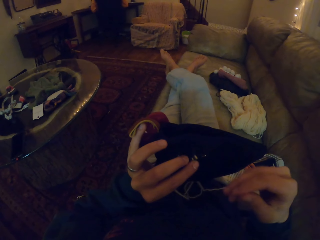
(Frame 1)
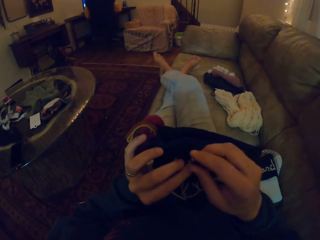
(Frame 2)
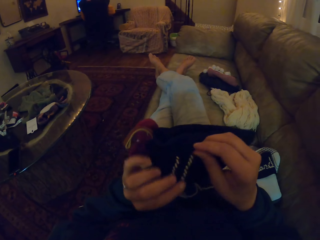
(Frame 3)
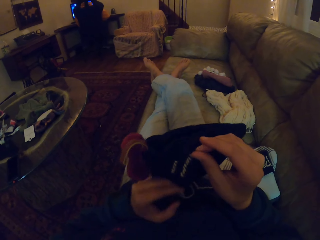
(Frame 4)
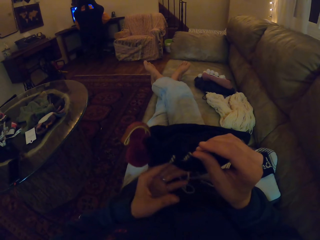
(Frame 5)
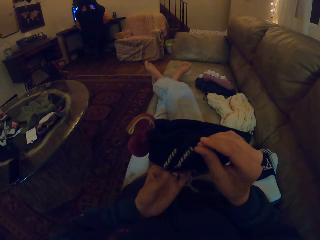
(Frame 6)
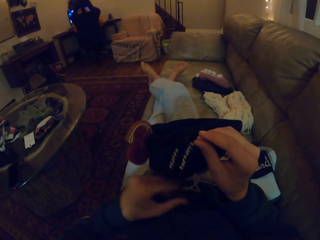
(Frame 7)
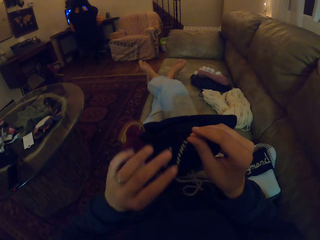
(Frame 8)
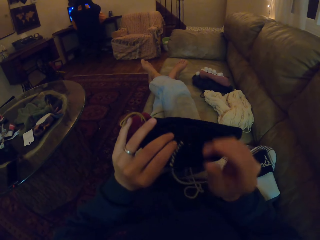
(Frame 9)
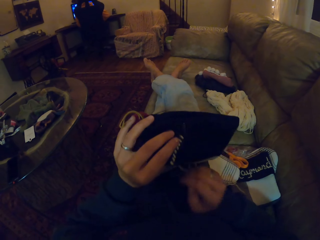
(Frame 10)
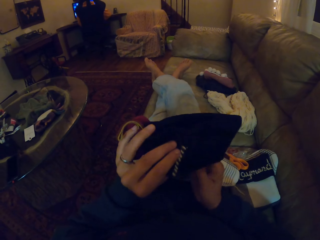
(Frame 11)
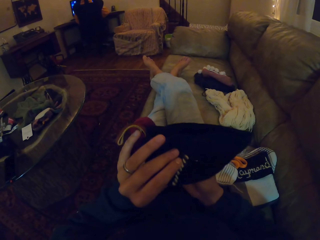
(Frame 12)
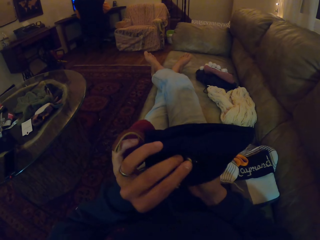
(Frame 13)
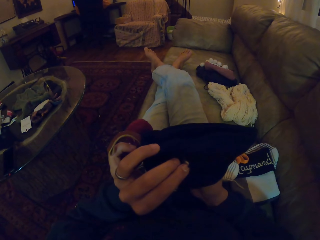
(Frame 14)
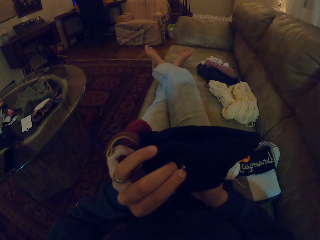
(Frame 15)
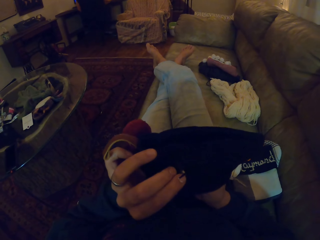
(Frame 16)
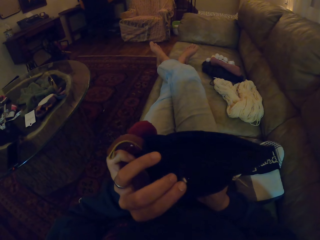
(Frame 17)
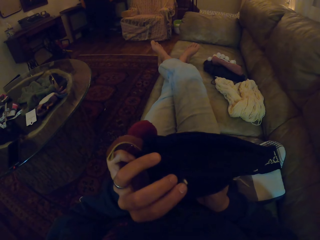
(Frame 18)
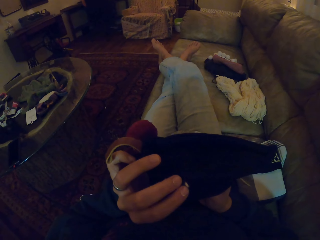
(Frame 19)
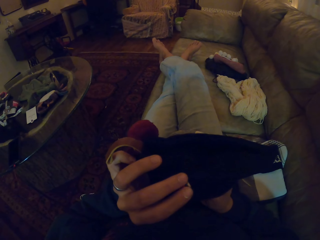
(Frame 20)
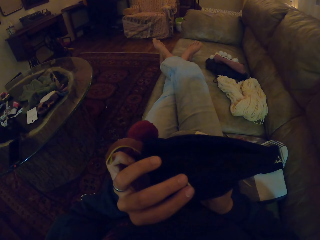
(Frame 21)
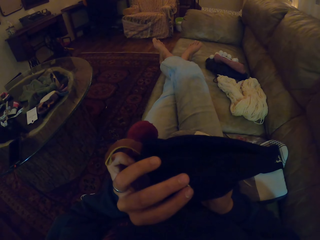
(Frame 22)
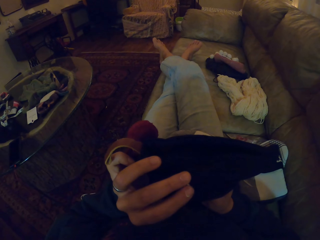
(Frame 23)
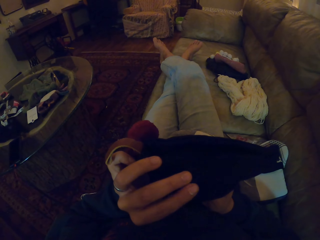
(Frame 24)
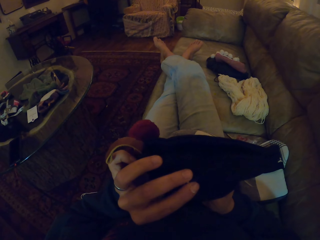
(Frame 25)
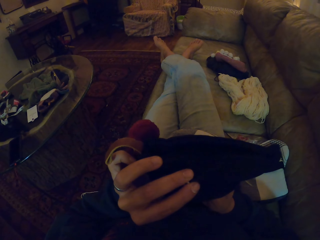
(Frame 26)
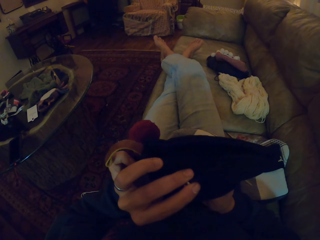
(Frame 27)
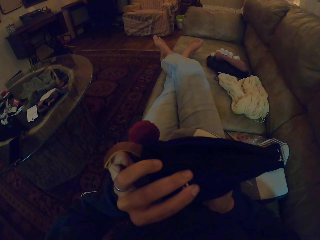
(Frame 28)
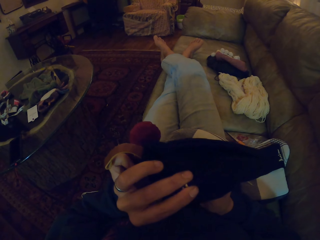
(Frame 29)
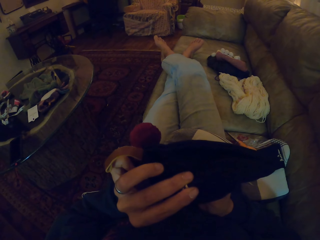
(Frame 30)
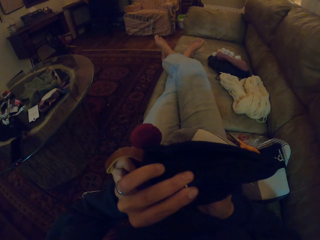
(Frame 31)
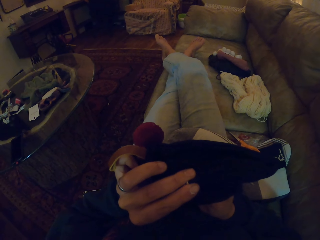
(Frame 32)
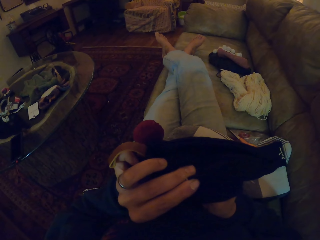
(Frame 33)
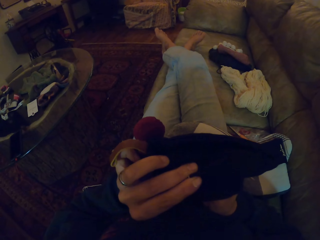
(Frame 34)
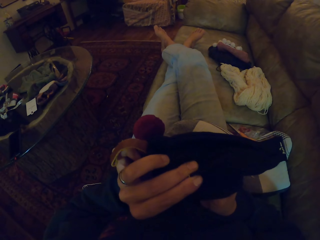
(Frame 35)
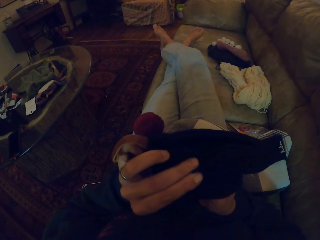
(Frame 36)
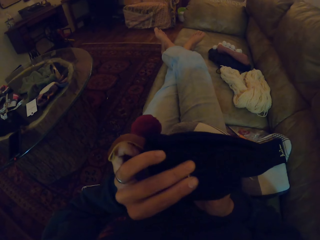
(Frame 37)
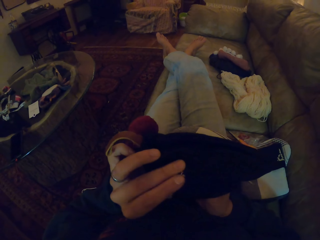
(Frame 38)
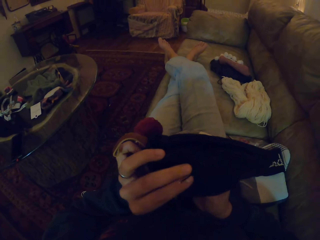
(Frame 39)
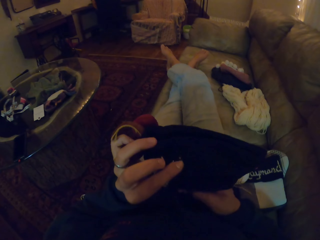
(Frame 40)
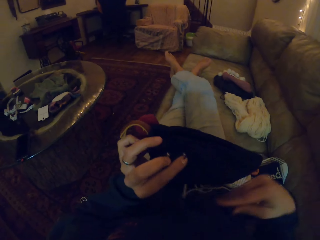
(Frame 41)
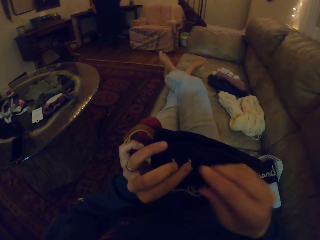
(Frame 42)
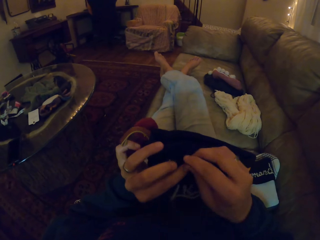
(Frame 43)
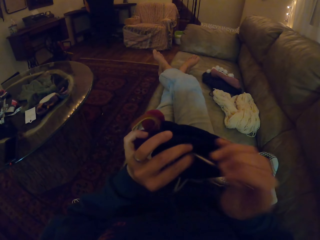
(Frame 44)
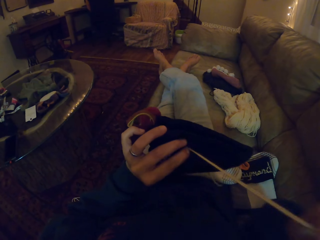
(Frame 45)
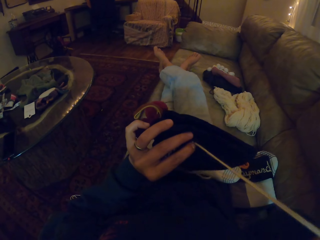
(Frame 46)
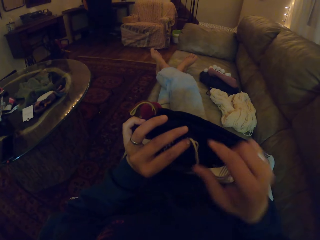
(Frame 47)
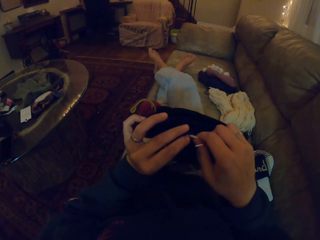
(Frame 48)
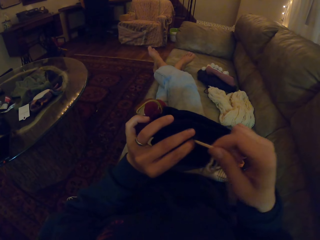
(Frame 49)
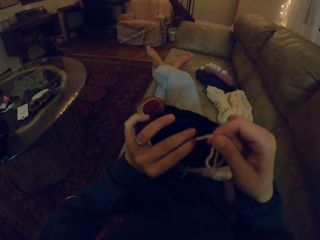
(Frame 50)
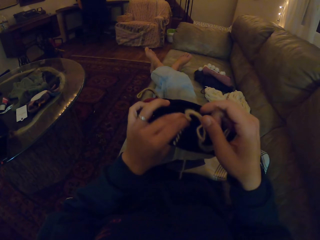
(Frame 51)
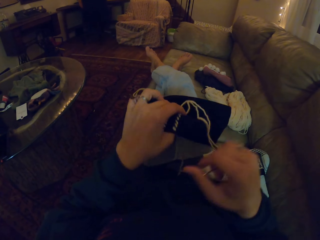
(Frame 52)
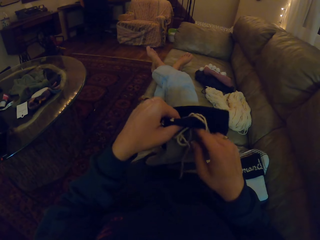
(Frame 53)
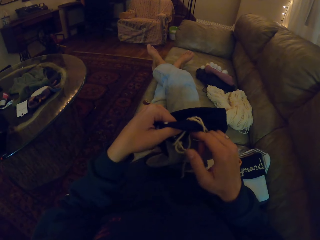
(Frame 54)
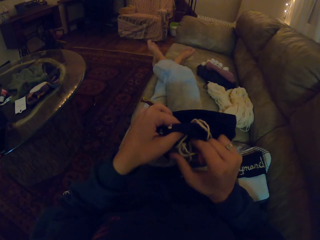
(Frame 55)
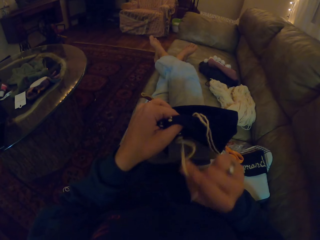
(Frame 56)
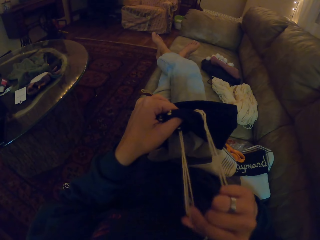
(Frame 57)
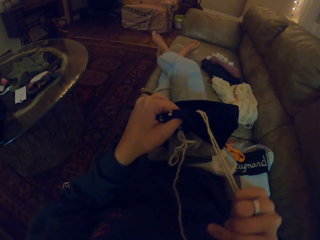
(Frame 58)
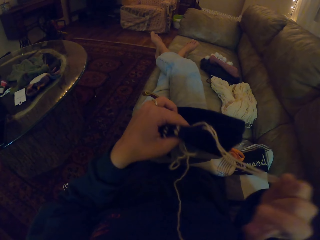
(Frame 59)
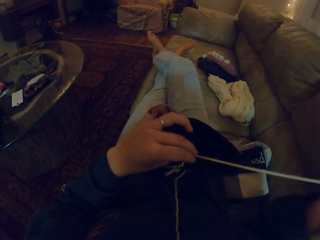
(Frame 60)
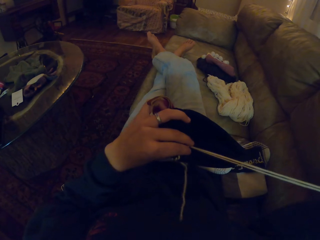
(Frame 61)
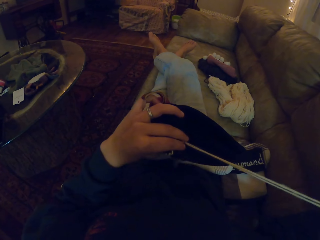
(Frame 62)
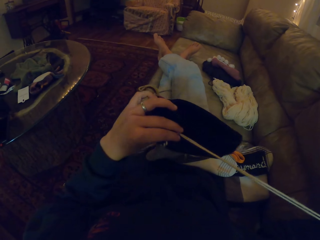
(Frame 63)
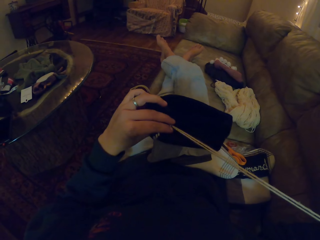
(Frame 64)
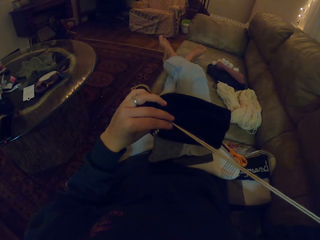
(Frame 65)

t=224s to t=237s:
The camera wearer straightens a thread in a crochet. They insert a needle in the crochet. They straighten the thread in the crochet.

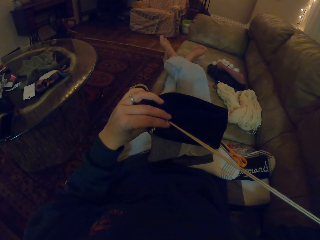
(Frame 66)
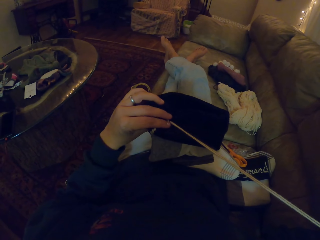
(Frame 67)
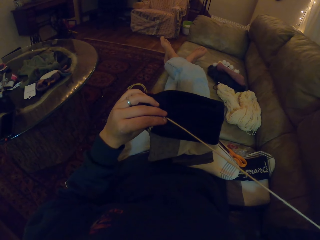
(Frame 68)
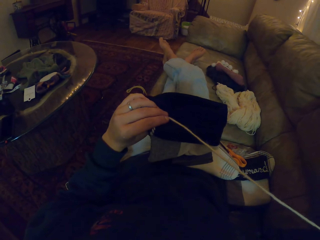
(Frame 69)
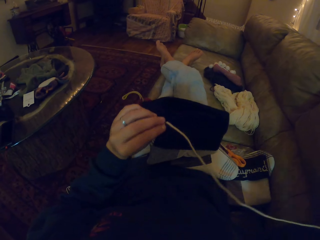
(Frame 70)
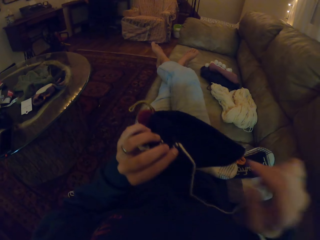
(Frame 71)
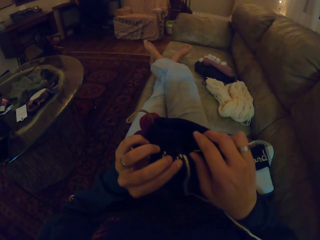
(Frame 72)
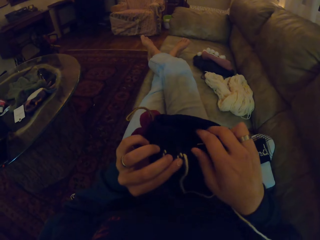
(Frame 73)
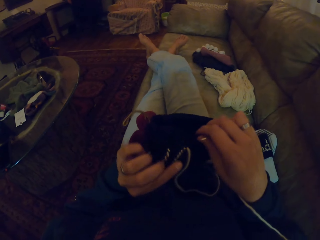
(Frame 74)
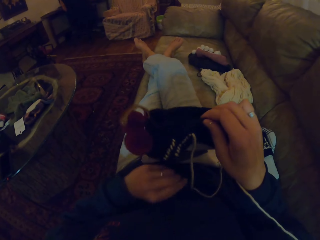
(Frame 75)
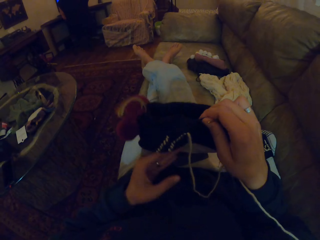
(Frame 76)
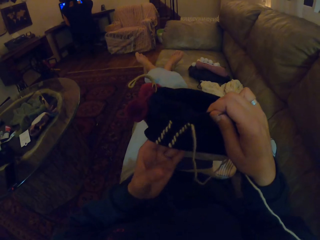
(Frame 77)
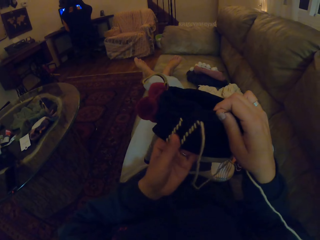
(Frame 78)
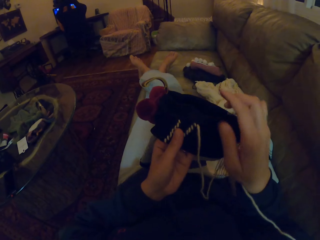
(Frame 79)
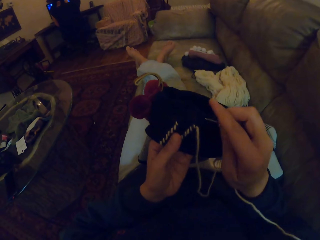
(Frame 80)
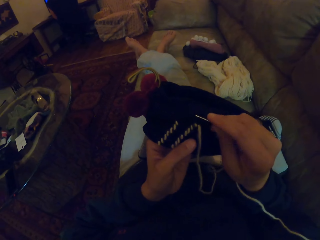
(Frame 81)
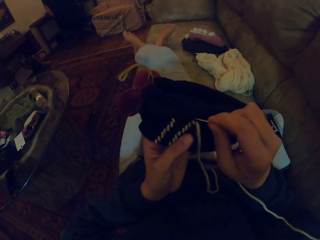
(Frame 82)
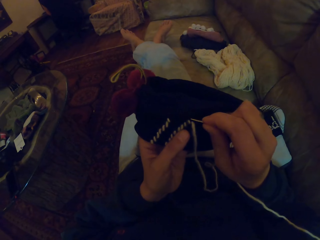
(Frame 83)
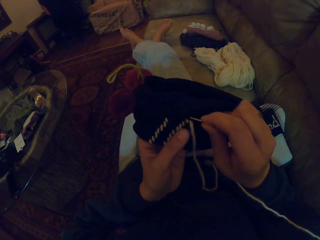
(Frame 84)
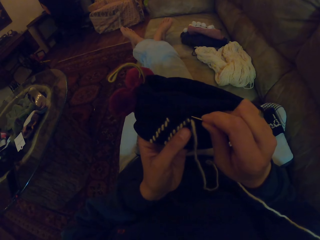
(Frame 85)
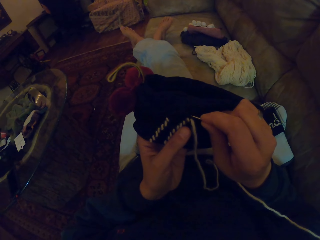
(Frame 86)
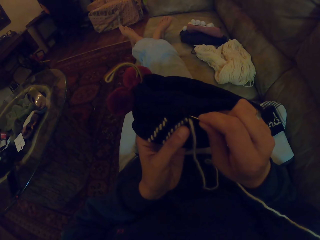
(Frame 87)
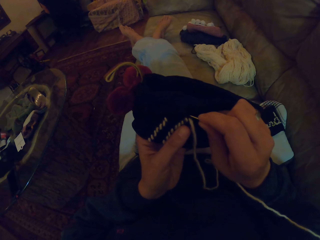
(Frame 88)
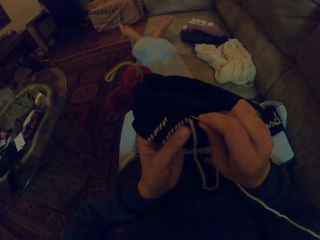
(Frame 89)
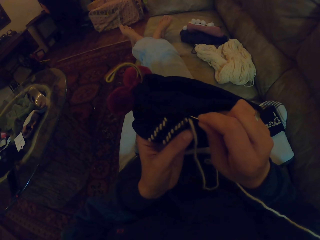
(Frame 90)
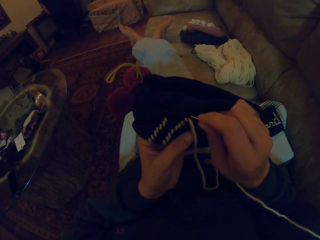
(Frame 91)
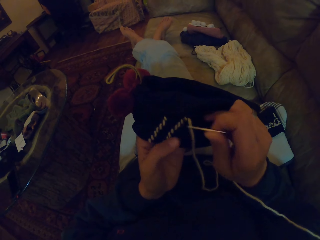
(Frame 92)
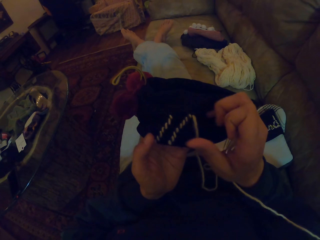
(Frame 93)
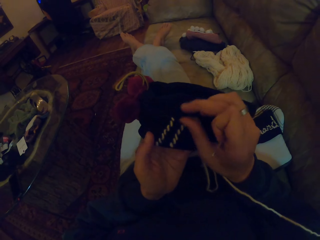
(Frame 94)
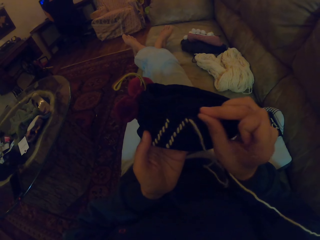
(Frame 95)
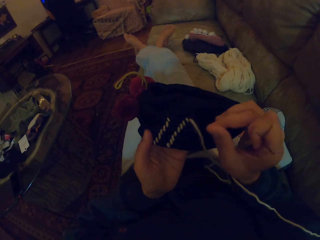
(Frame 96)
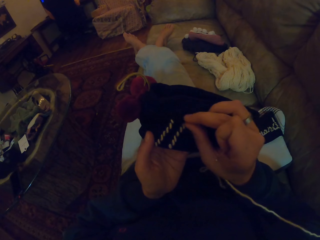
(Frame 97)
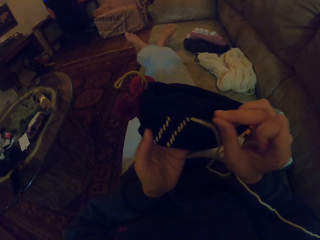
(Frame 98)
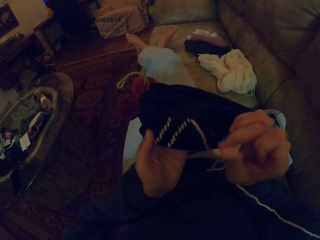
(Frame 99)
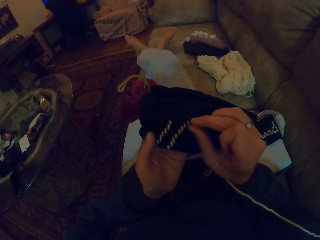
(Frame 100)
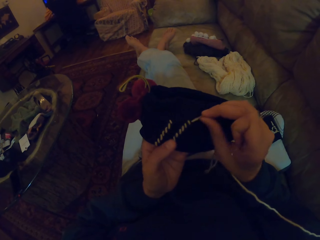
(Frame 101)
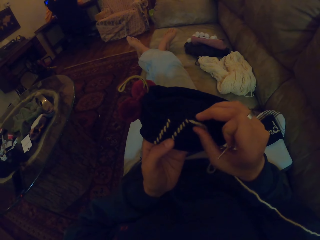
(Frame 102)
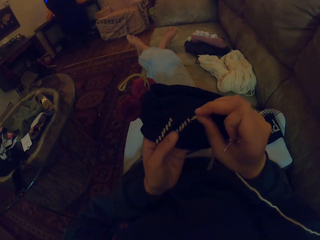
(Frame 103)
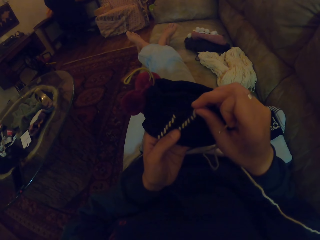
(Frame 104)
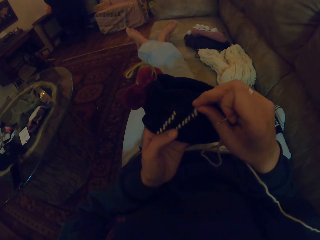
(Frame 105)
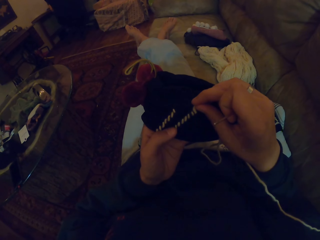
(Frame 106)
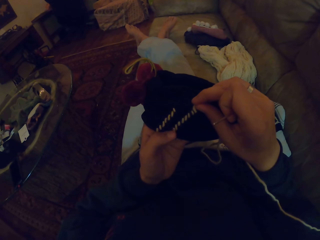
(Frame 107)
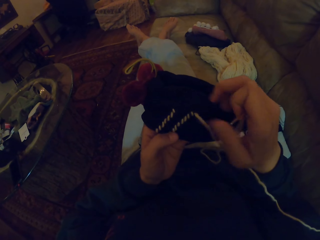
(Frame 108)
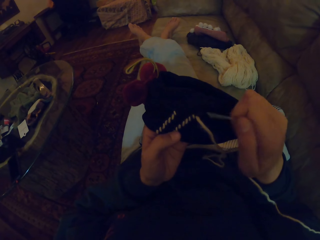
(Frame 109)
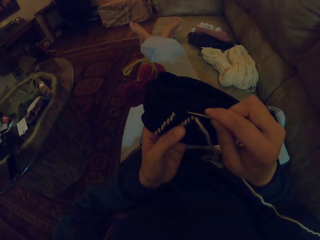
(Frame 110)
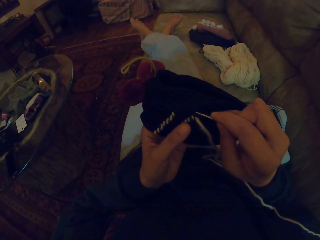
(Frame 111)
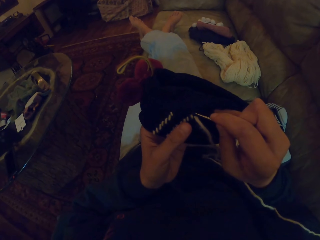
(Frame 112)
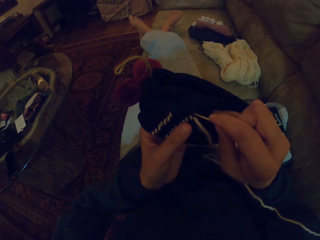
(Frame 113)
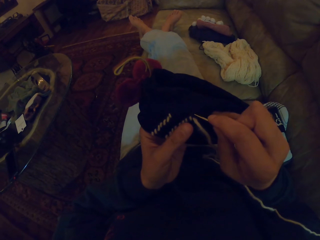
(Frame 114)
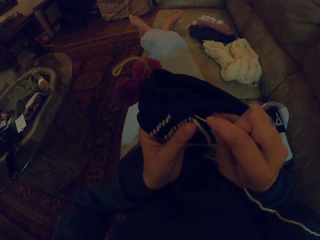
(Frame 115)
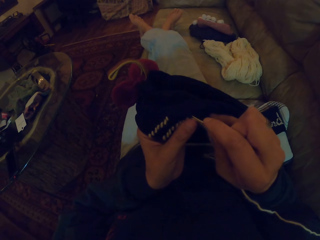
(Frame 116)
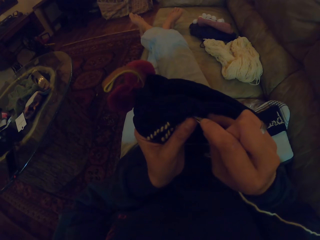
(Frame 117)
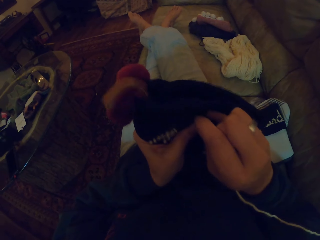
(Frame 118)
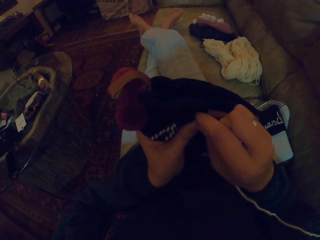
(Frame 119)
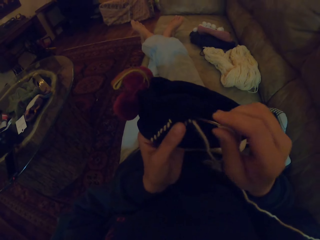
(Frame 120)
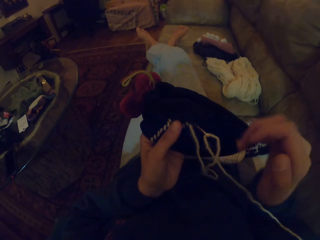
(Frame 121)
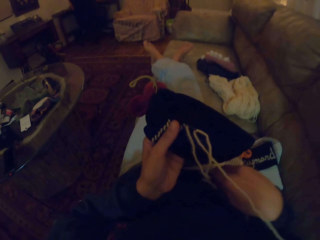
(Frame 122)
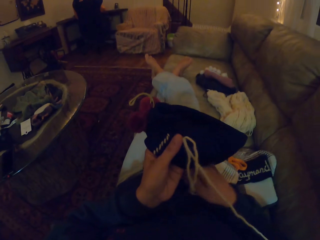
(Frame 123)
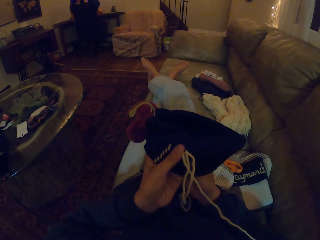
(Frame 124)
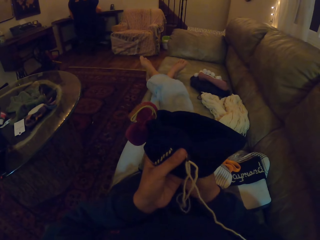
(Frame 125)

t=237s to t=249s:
The camera wearer aligns a thread on the crochet. They insert a needle in the crochet.
